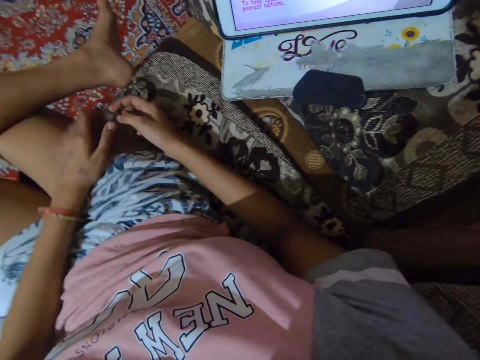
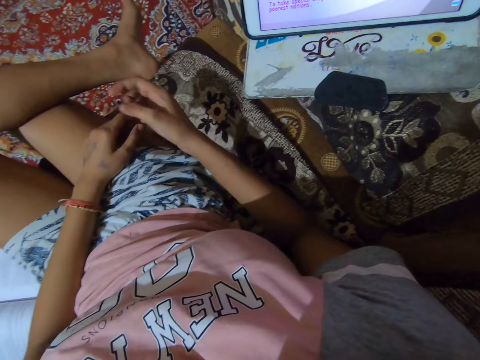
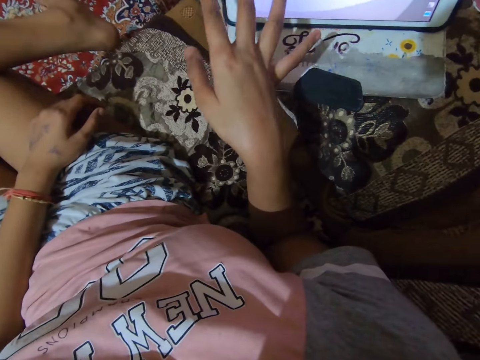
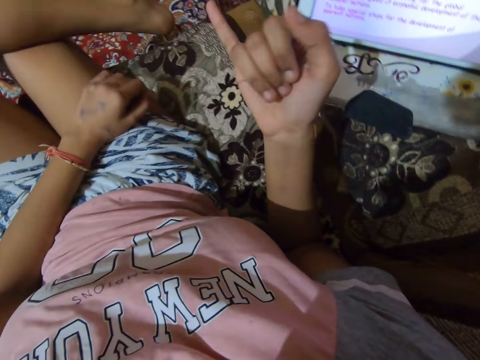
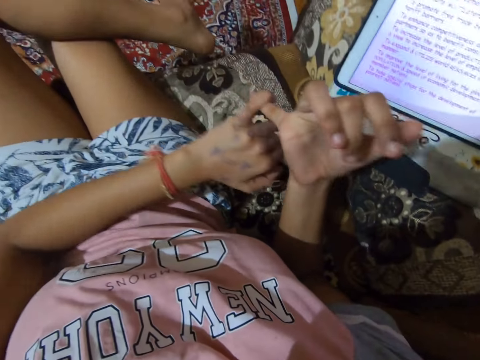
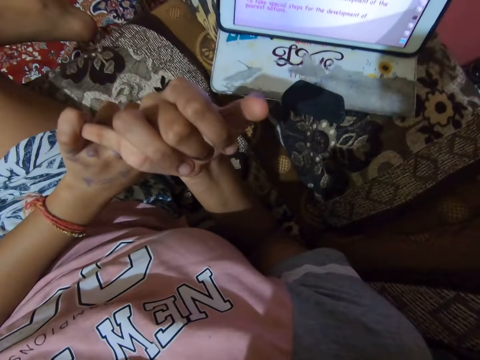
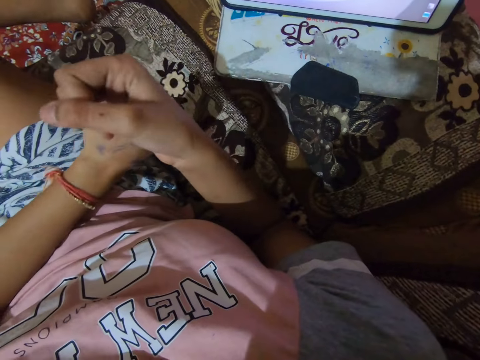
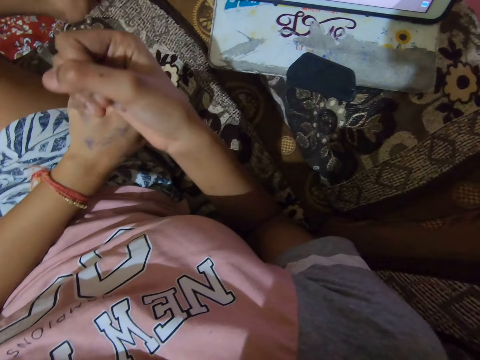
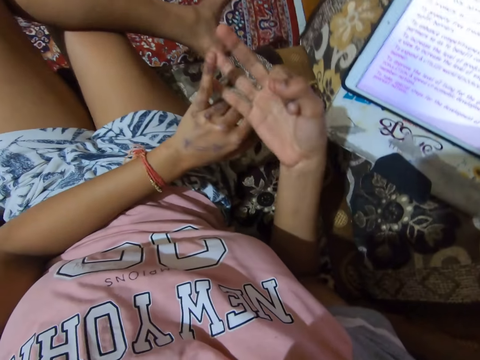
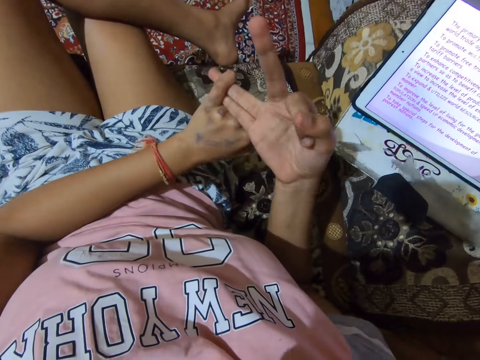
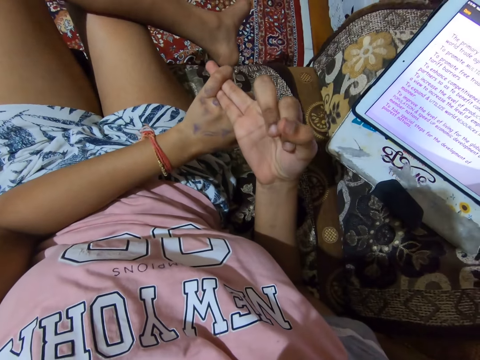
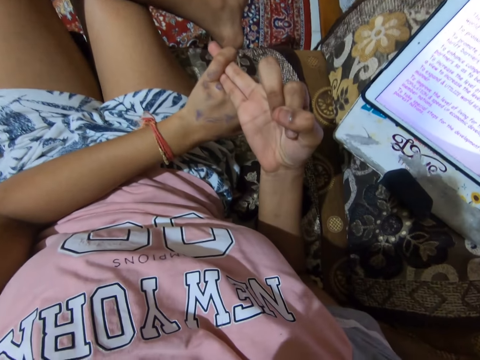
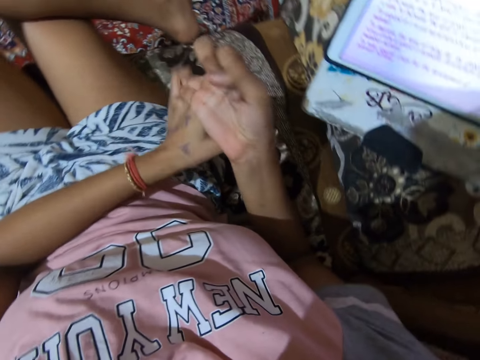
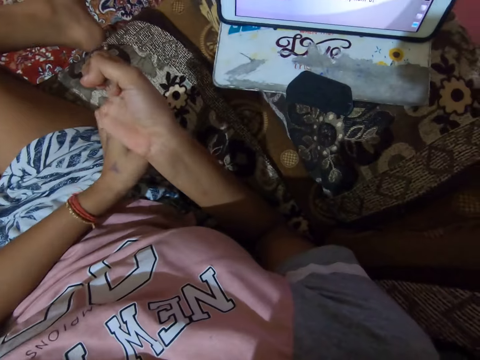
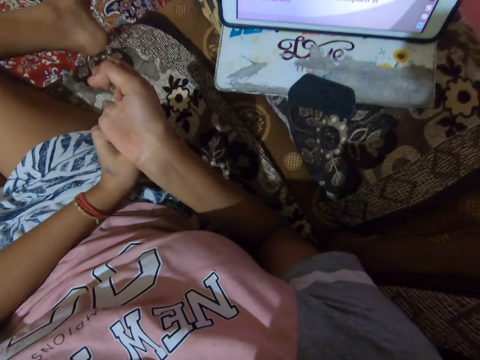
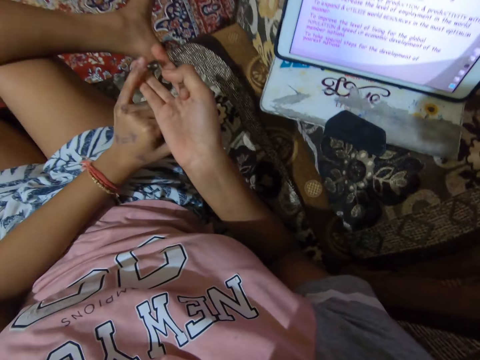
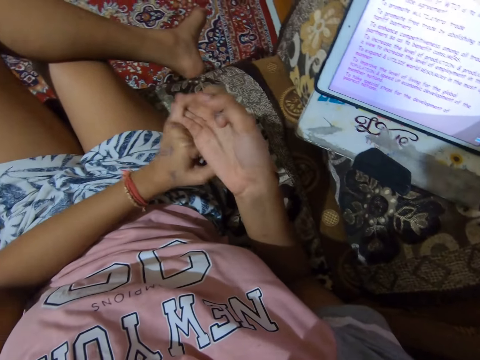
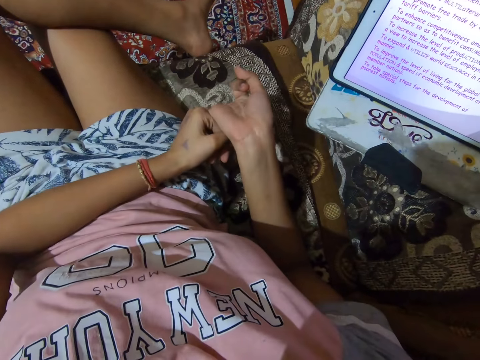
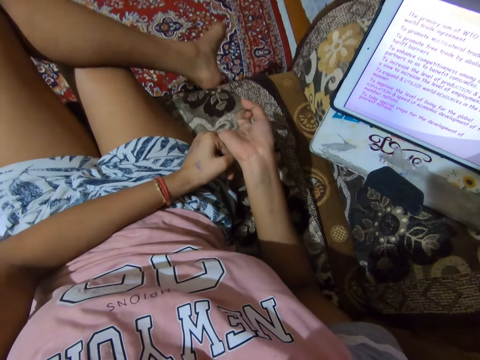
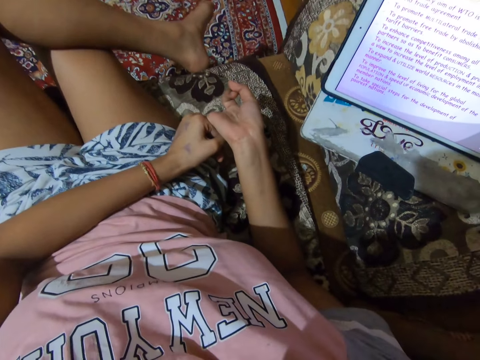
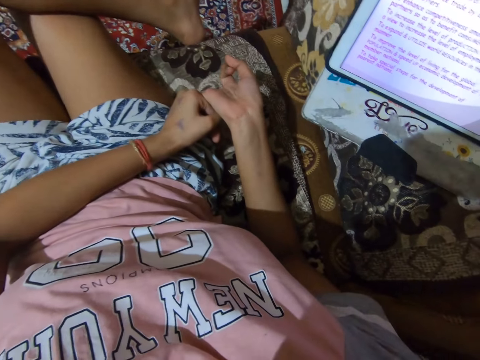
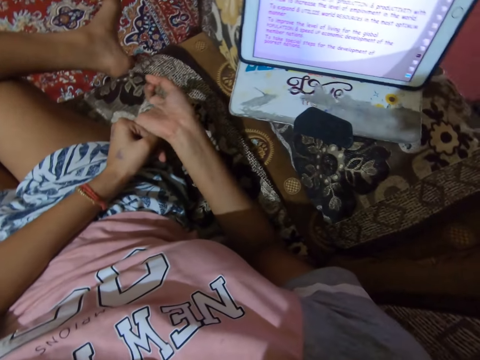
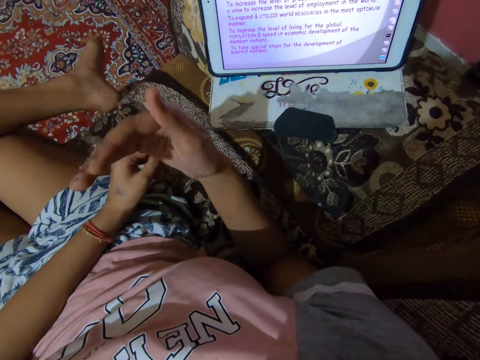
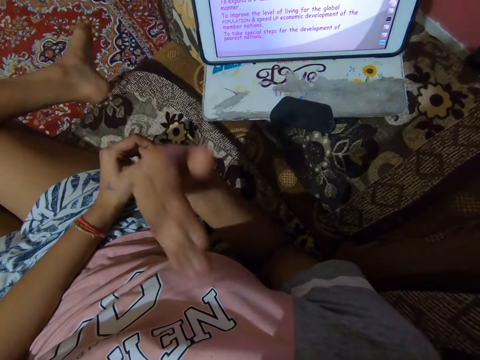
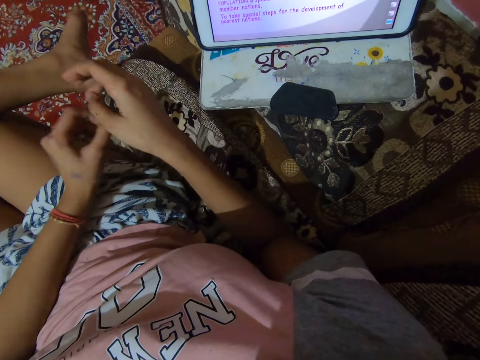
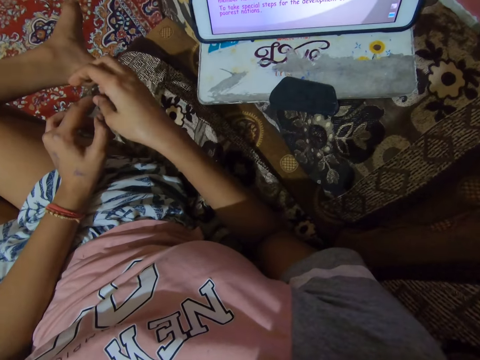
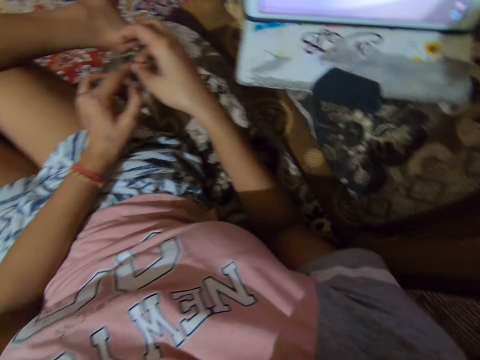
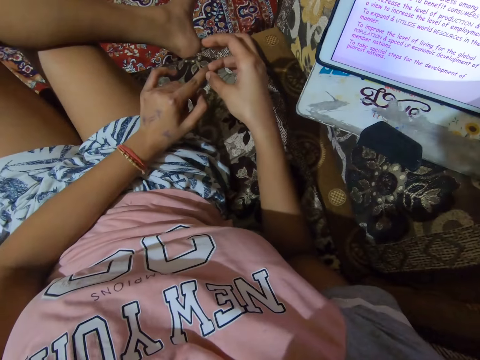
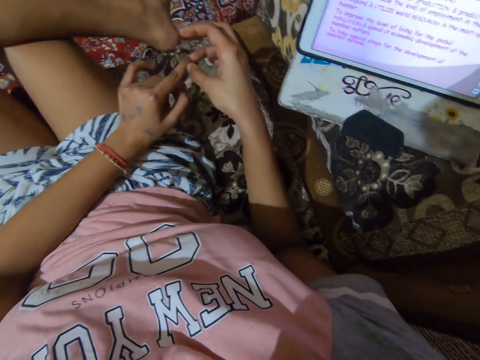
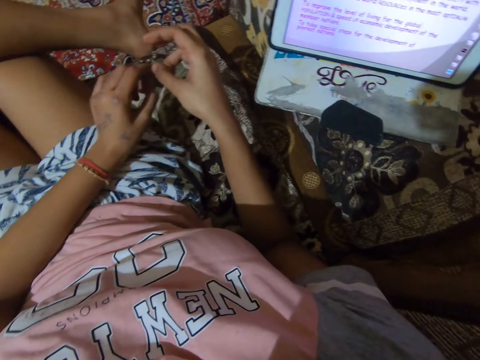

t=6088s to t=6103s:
The camera wearer removes her left hand from the tablet. She gesticulates with her right hand. She gesticulates with both hands.

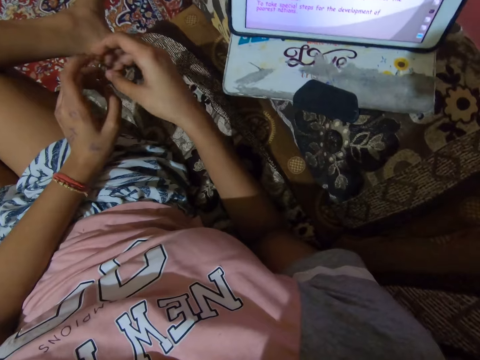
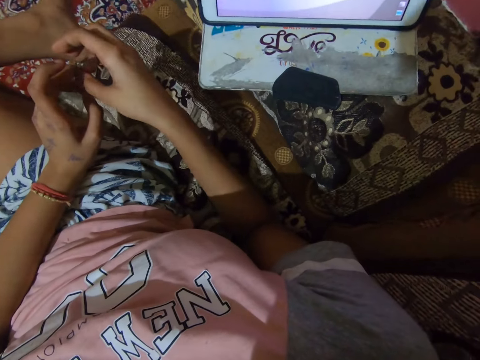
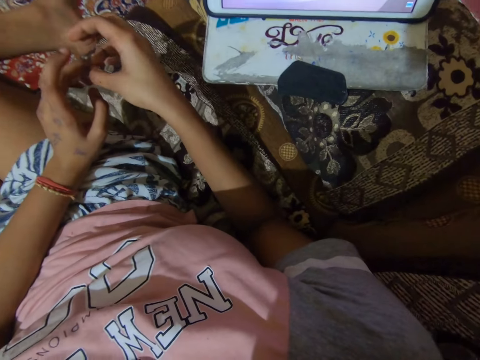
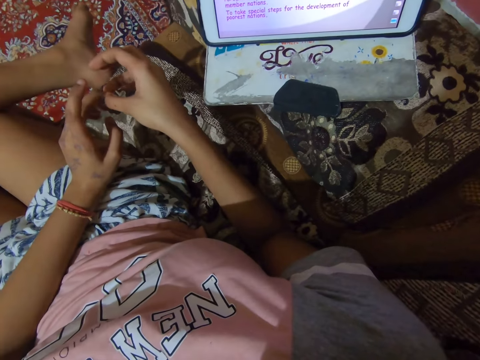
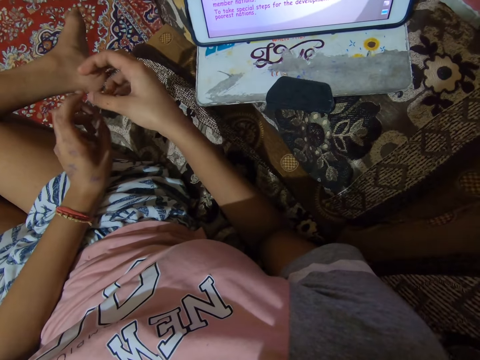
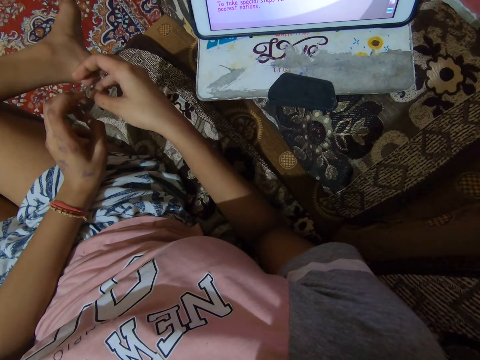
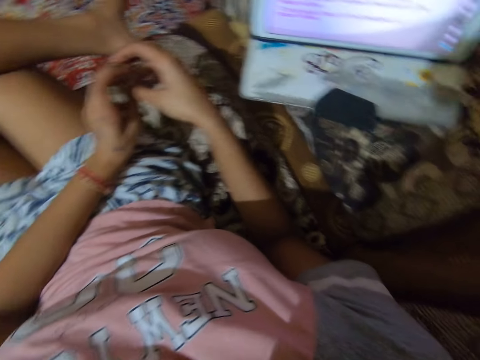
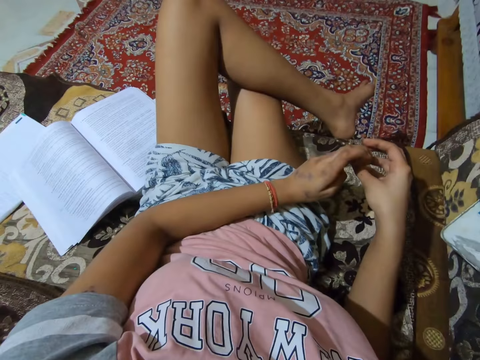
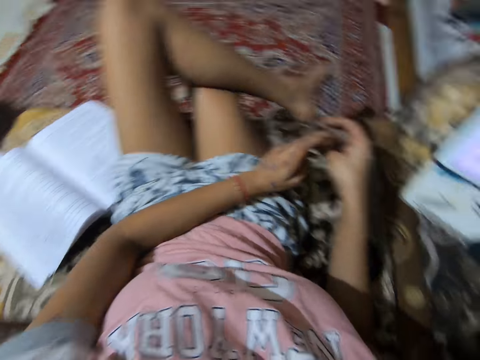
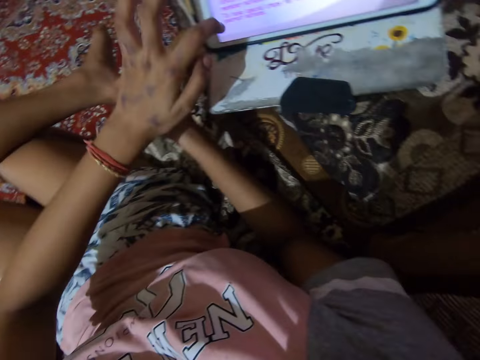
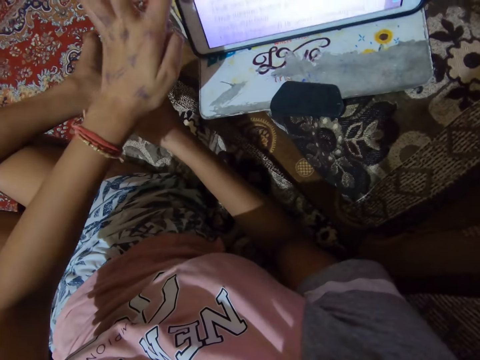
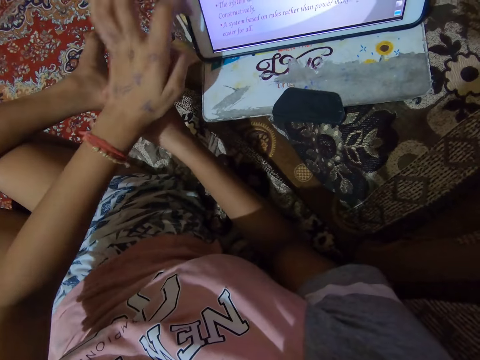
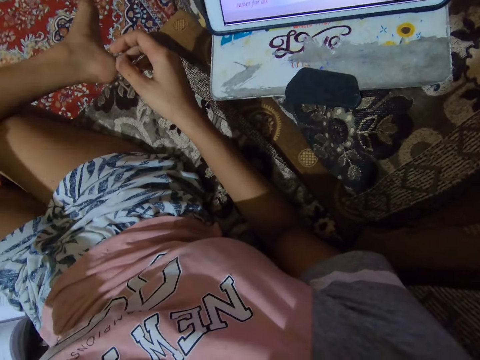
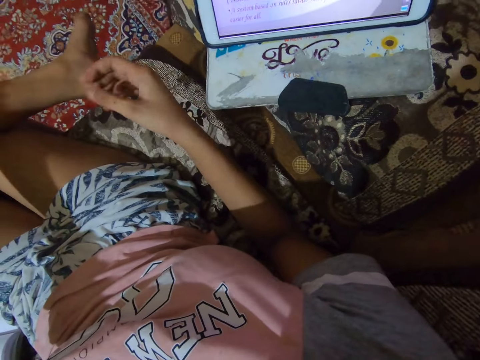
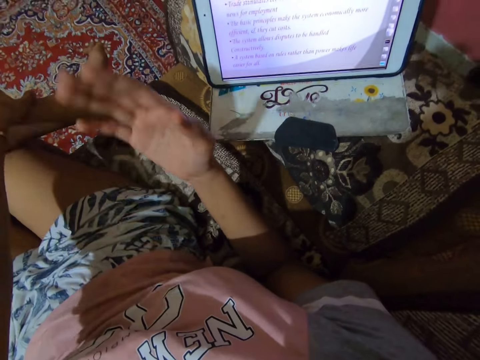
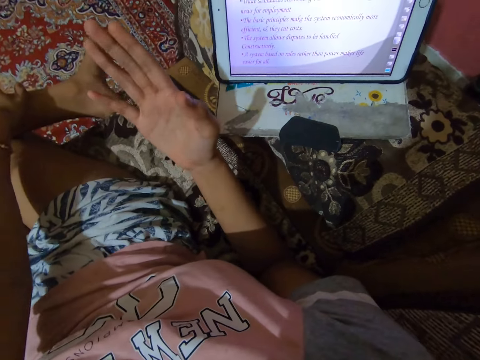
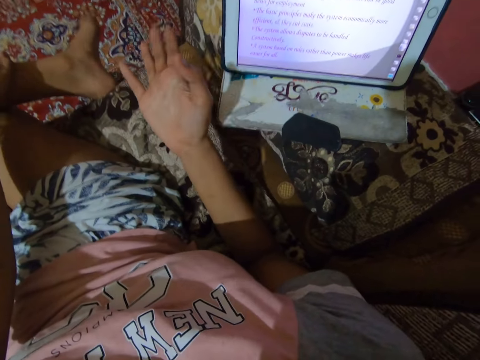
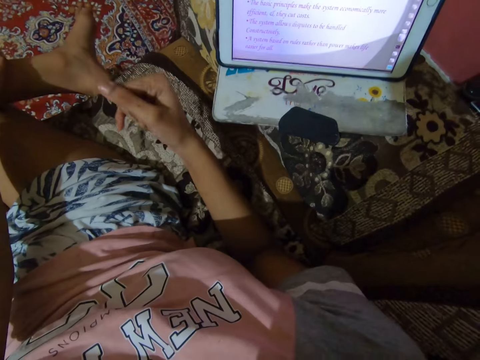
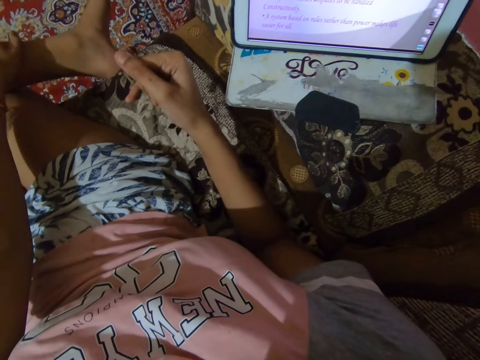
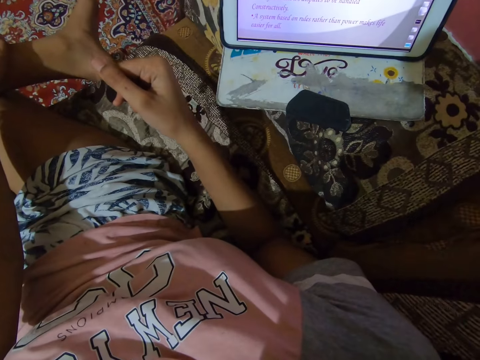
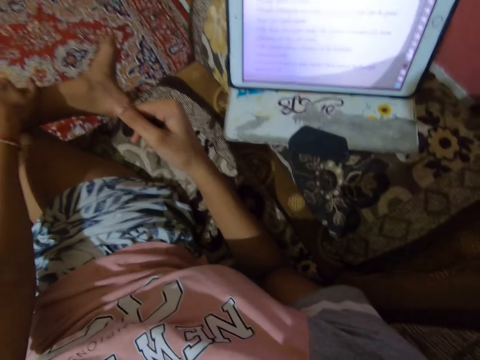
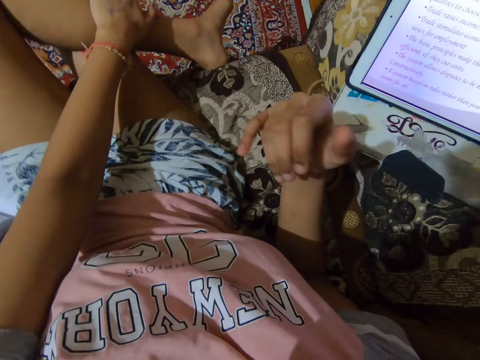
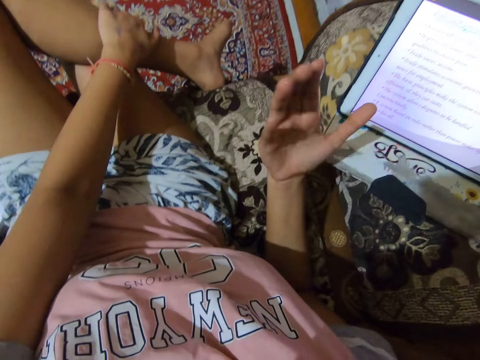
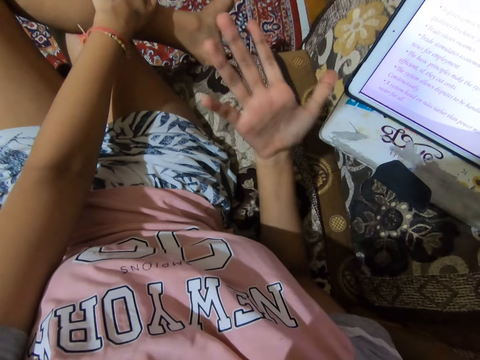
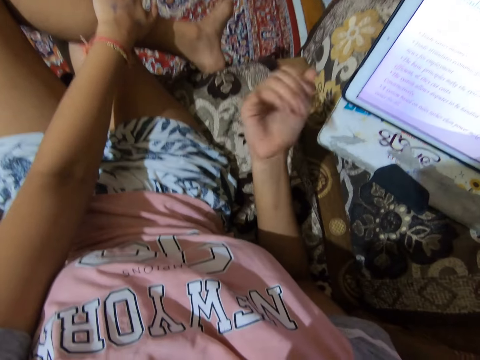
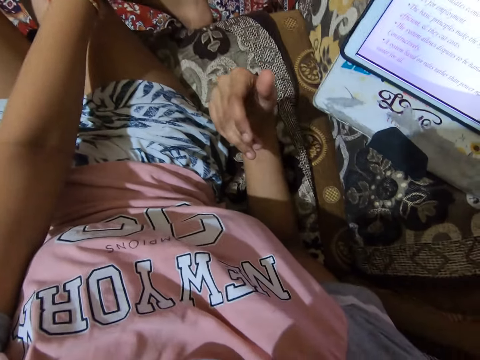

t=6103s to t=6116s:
The camera wearer touches the screen of the tablet with her left hand. She scrolls on the tablet. She removes her left hand from the tablet. She gesticulates with her right hand.
